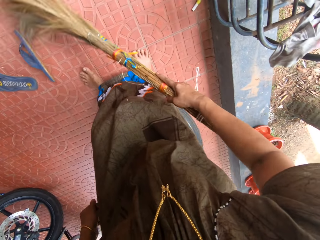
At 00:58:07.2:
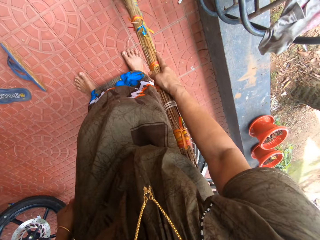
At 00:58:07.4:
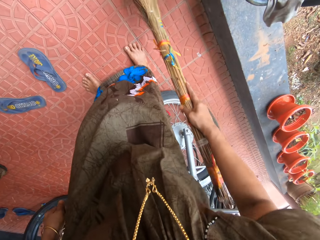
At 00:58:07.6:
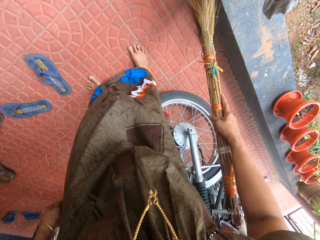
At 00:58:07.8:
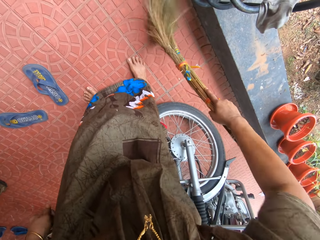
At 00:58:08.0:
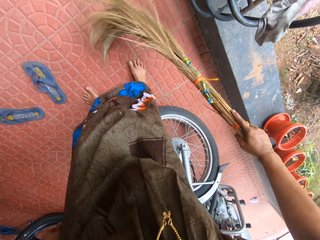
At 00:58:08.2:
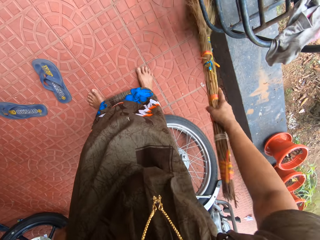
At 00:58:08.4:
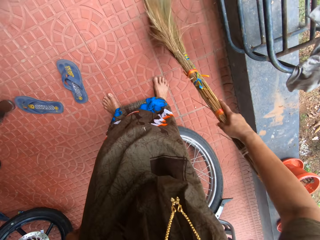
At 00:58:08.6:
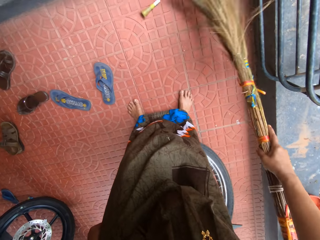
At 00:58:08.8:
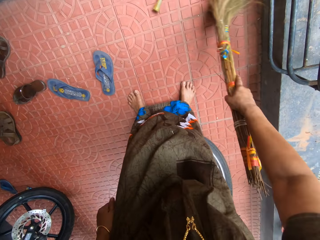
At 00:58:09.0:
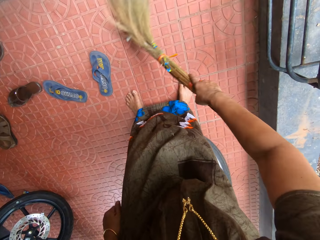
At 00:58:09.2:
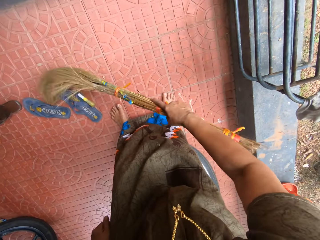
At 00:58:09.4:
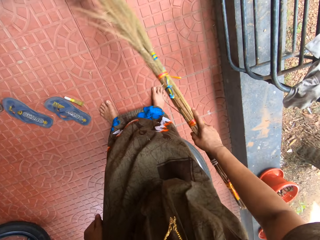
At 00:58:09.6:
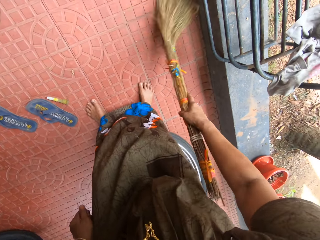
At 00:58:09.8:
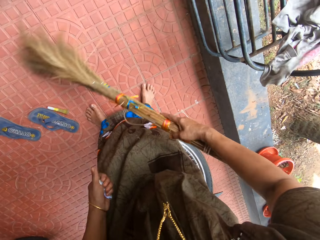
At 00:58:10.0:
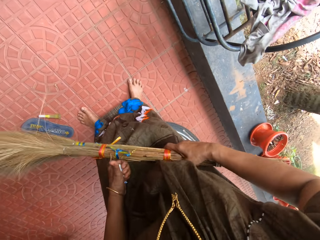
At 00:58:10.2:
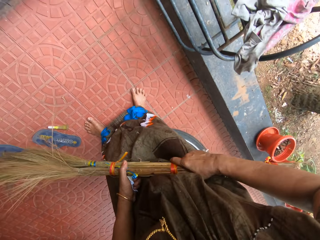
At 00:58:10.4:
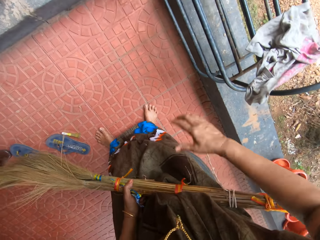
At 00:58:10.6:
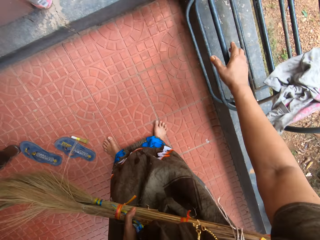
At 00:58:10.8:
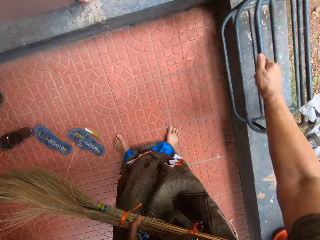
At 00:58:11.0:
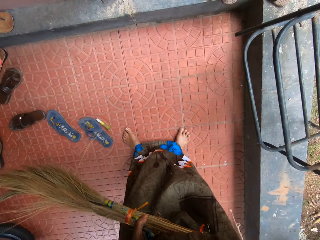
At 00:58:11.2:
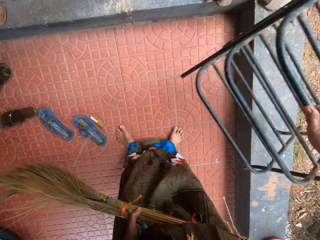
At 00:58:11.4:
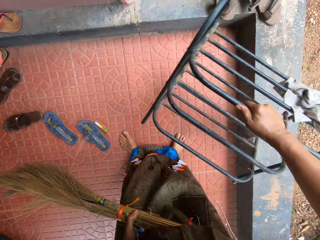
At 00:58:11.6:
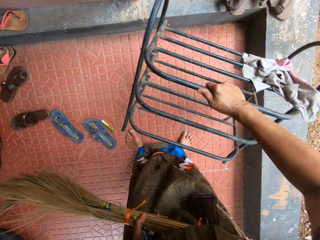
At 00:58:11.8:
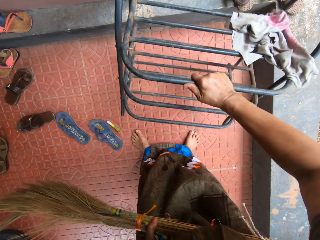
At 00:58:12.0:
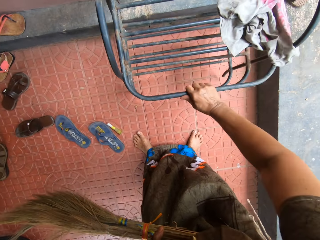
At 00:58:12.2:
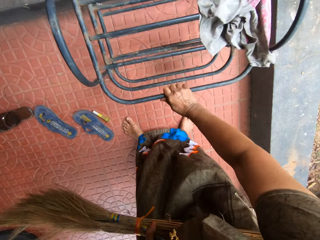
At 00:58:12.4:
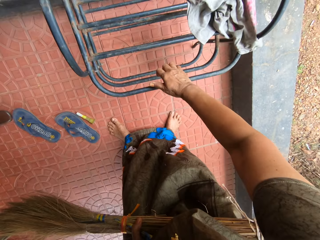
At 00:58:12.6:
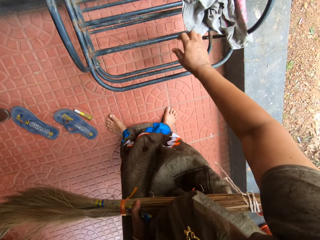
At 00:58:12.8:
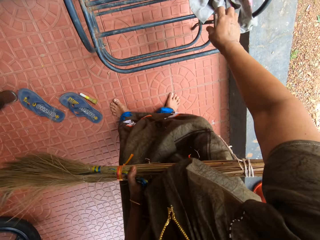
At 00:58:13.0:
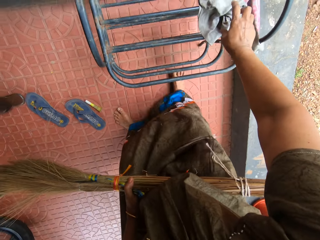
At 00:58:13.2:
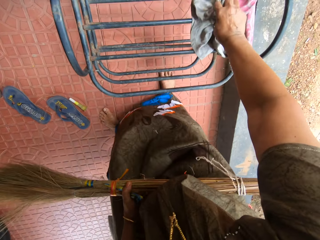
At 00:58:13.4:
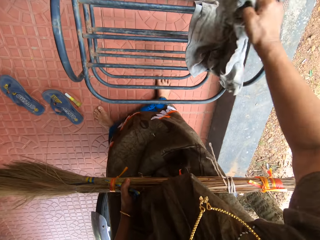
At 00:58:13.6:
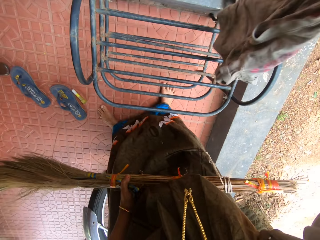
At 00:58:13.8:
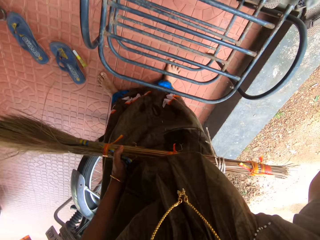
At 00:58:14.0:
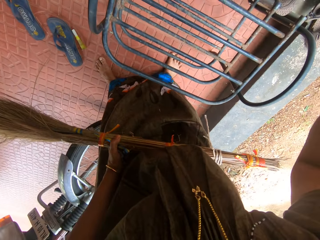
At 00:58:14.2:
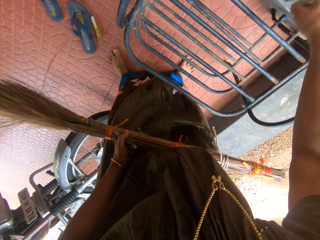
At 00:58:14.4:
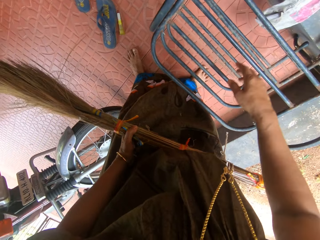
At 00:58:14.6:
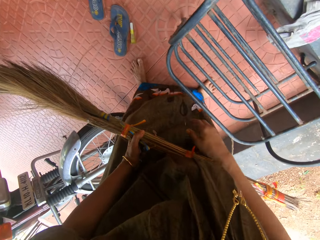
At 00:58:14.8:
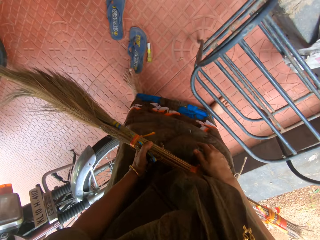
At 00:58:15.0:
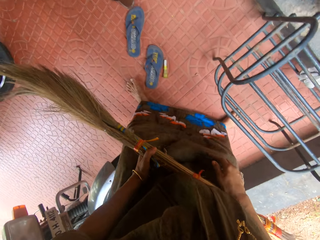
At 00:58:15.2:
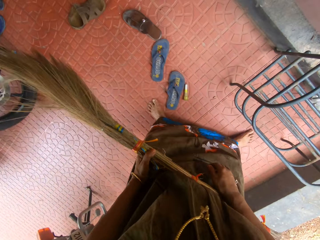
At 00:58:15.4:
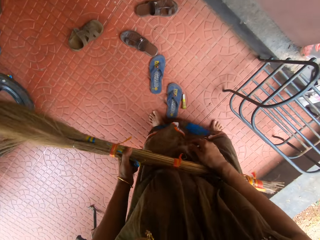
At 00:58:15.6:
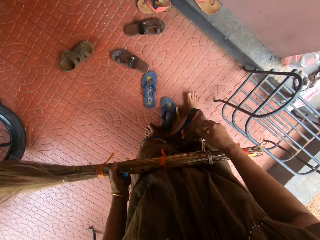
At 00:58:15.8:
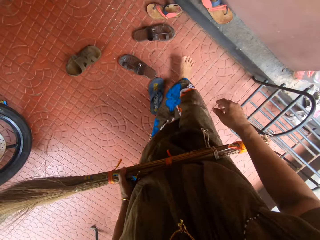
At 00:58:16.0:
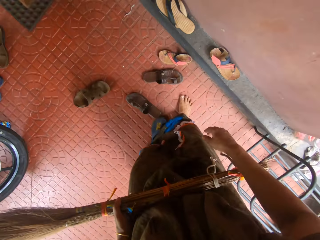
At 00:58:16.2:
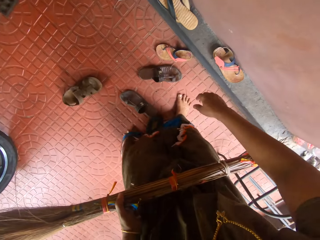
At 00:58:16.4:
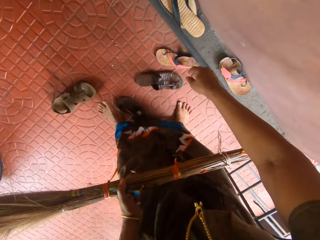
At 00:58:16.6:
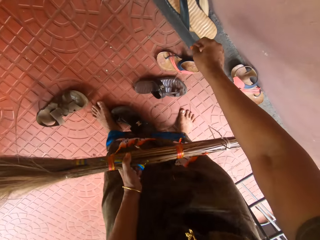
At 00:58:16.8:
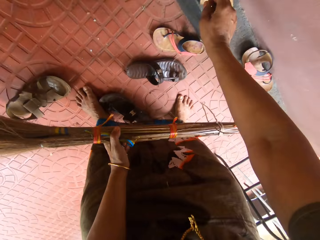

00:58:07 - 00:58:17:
The camera wearer transfers the broom to her left hand. She picks up a shoe rack from a pavement with her right hand. She drops the shoe rack inside the balcony. She picks up a rag from the shoe rack. She throws the rag on the floor.

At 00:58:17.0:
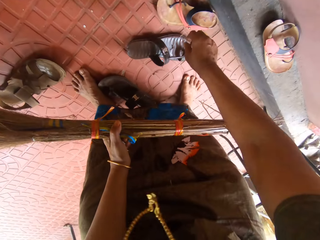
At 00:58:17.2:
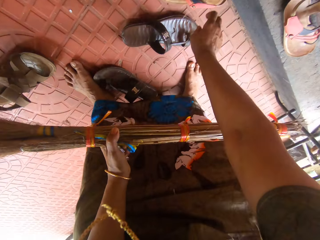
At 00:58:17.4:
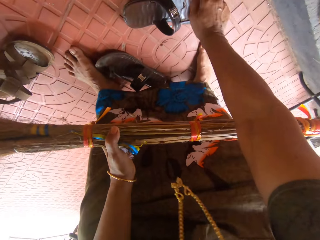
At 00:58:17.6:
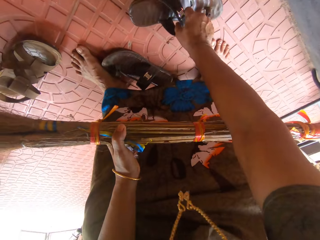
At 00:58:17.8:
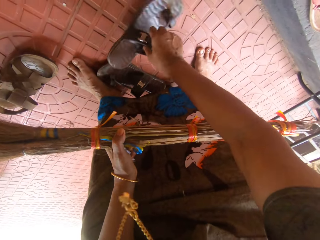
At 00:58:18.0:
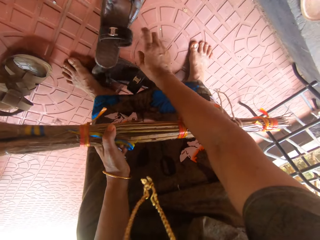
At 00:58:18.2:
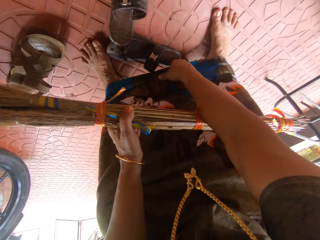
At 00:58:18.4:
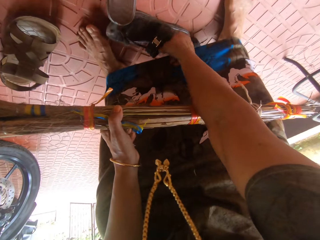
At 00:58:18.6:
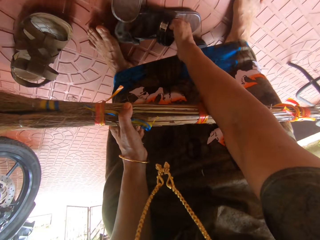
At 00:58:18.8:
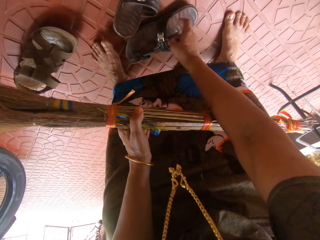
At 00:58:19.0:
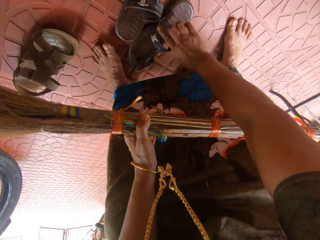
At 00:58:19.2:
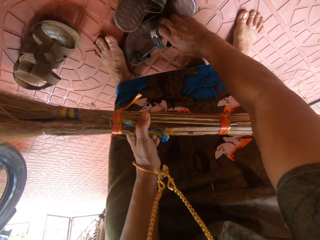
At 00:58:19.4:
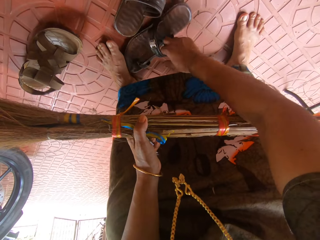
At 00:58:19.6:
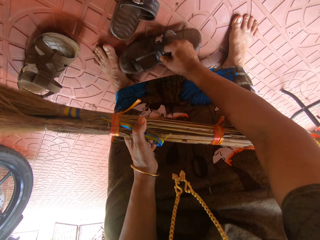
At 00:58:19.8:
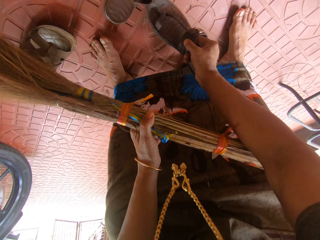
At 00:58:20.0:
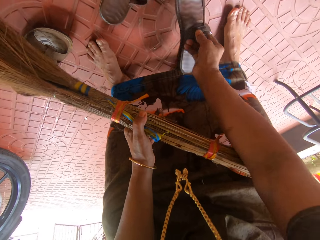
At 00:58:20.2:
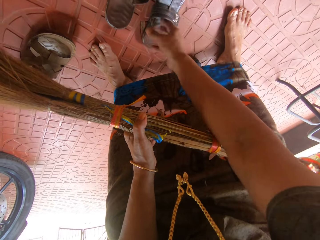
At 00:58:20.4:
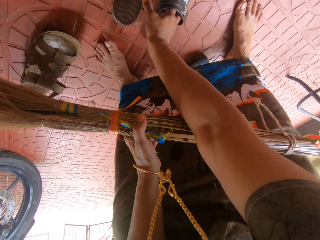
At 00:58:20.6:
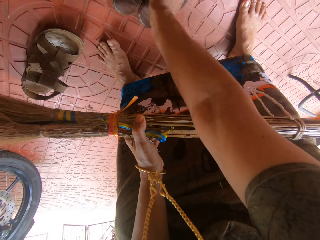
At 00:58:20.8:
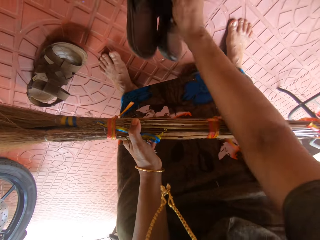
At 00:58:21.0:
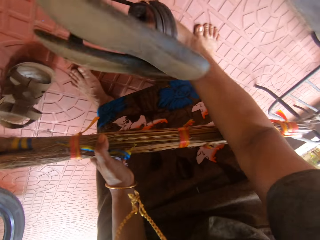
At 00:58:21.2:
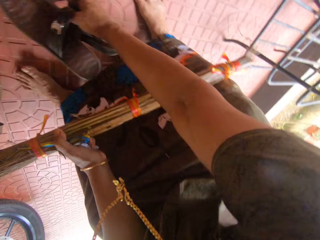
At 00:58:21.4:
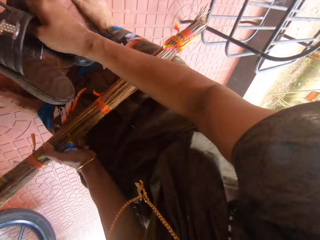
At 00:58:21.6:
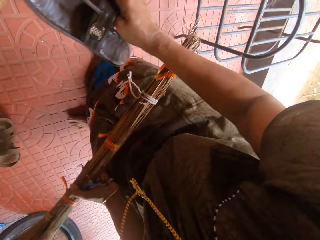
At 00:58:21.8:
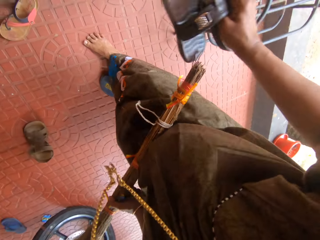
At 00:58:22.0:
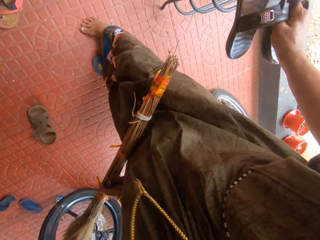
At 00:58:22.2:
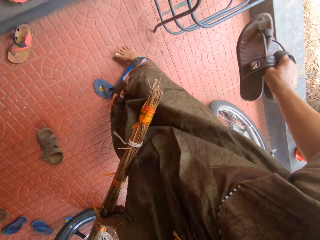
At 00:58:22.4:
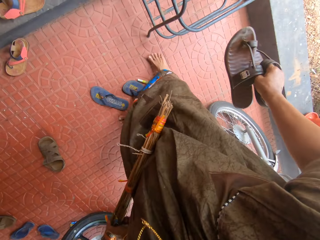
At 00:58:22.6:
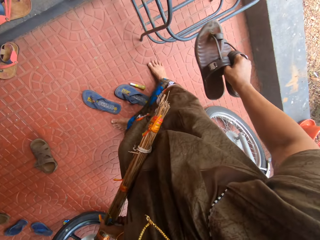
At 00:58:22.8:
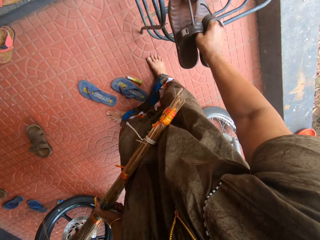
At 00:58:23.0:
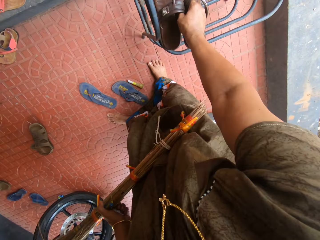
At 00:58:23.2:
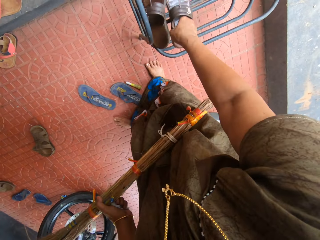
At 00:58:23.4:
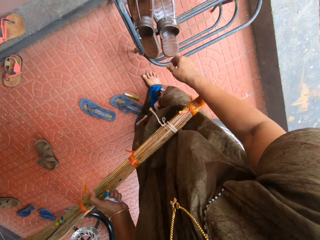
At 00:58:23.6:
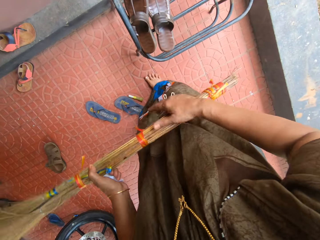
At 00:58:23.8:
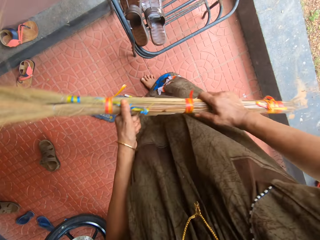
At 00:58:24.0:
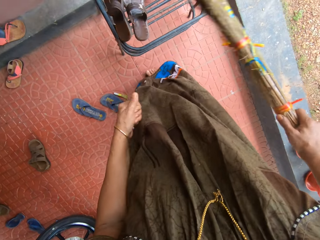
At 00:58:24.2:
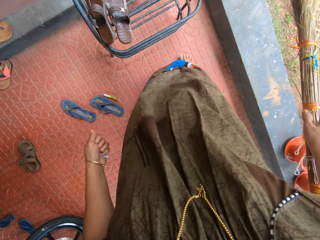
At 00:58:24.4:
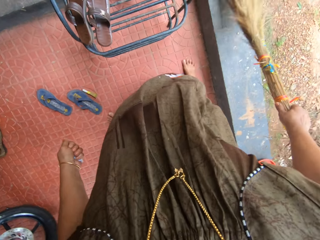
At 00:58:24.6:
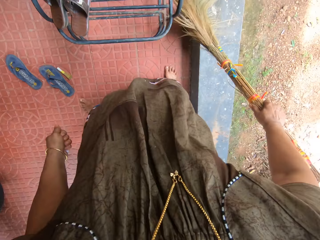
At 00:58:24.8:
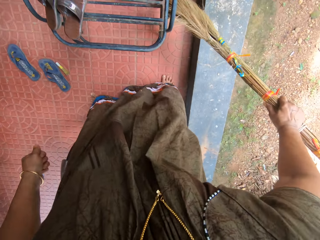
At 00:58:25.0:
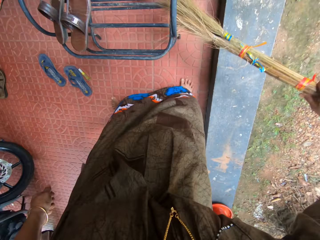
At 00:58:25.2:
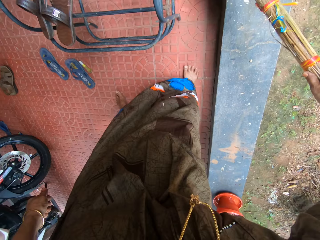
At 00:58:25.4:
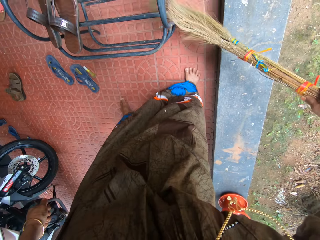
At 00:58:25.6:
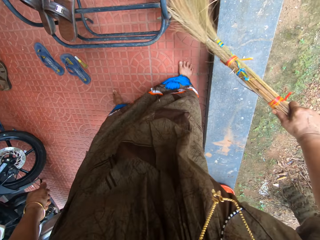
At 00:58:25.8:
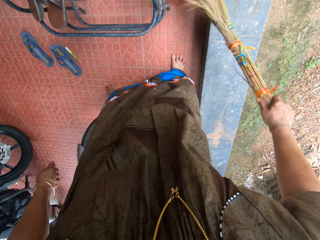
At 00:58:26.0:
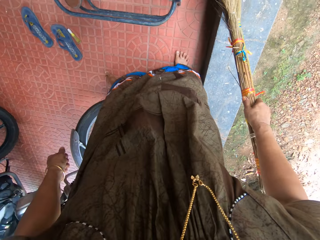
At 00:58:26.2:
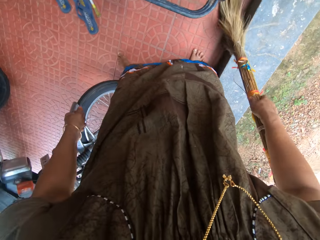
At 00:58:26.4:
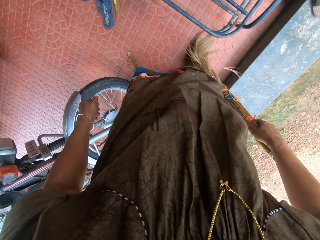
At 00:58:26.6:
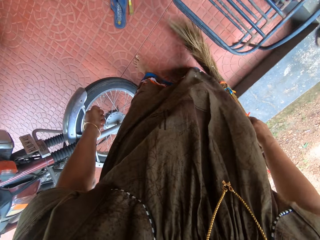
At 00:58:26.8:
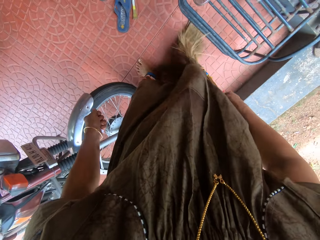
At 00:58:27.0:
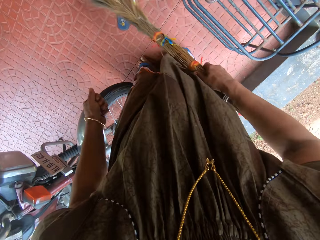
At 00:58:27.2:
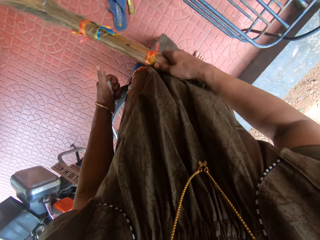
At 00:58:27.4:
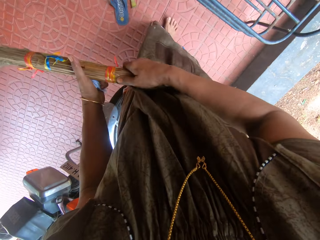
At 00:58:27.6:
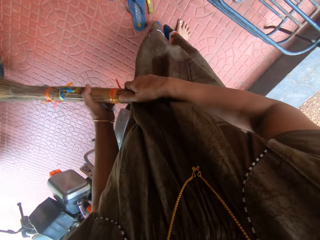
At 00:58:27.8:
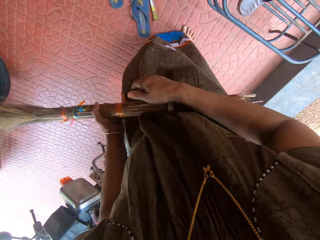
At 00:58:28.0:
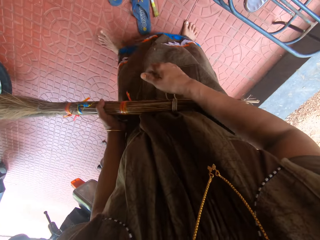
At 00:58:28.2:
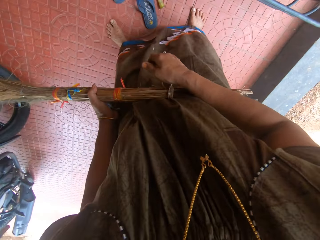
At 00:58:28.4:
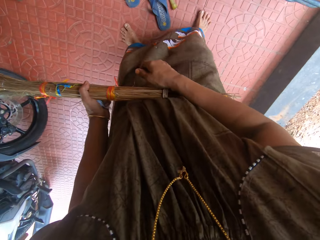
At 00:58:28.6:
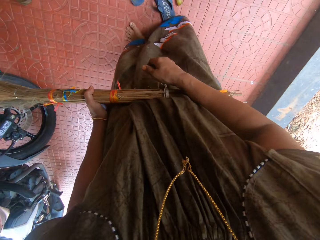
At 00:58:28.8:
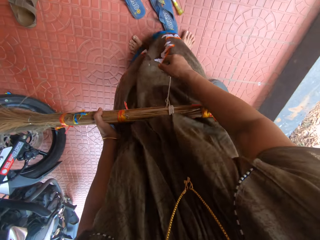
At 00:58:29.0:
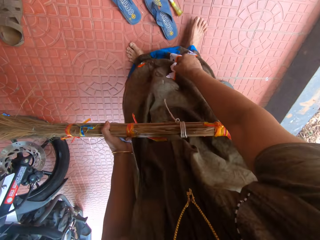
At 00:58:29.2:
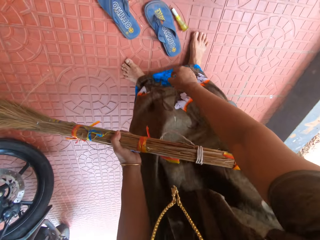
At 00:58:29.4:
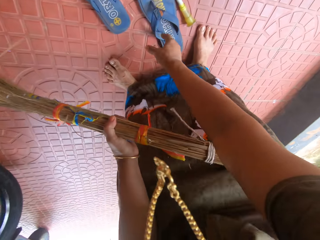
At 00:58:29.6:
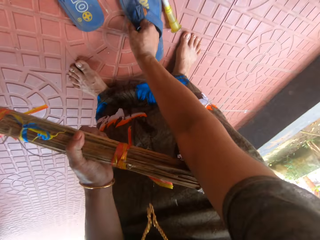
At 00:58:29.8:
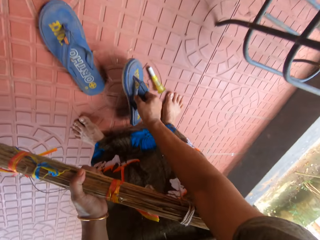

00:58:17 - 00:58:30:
The camera wearer bends down. She walks towards some footwear. She aligns slippers on the floor. She picks up a pair of slippers from the floor with her right hand. She dusts off sand from the pair of slippers. She drops the pair of slippers on the shoe rack. She transfers the broom to her right hand. She sweeps the floor with the broom. She transfers the broom to her left hand.
